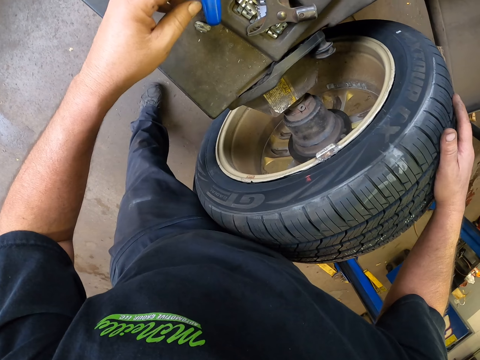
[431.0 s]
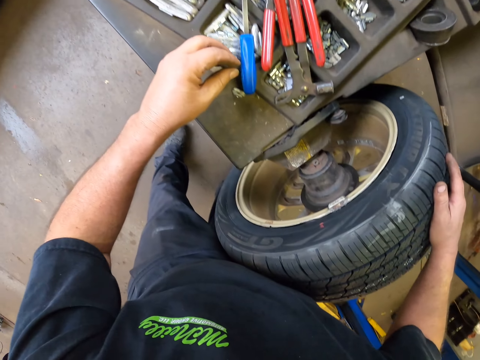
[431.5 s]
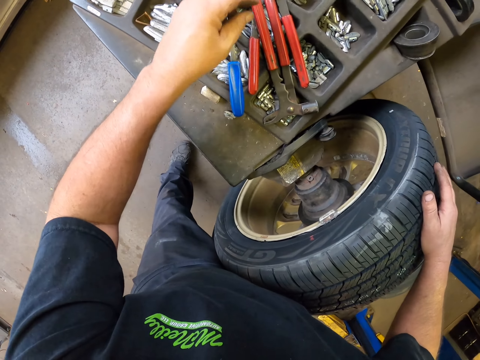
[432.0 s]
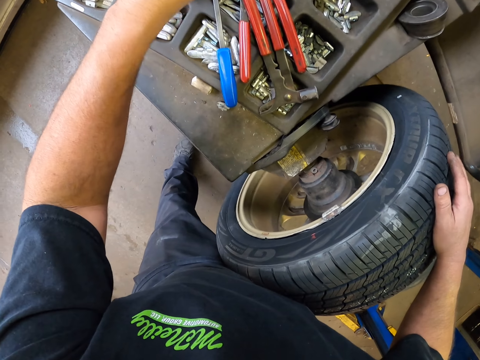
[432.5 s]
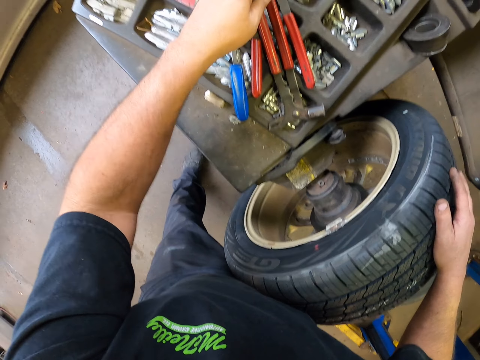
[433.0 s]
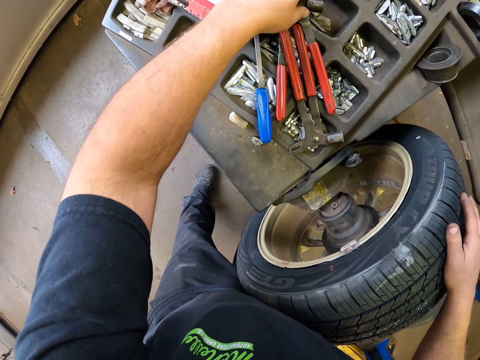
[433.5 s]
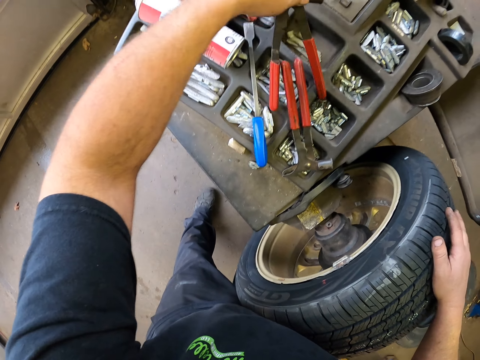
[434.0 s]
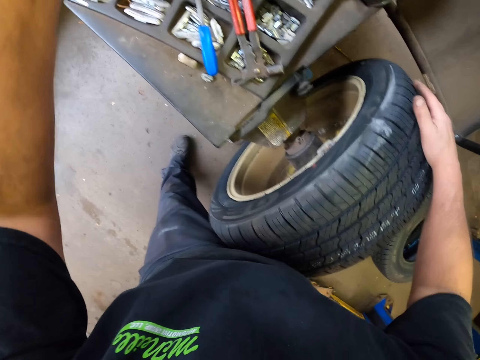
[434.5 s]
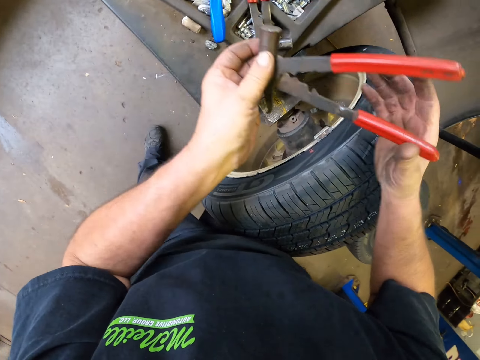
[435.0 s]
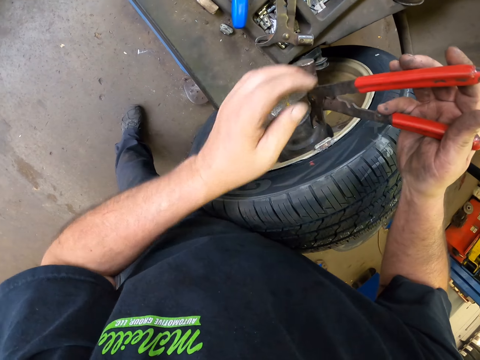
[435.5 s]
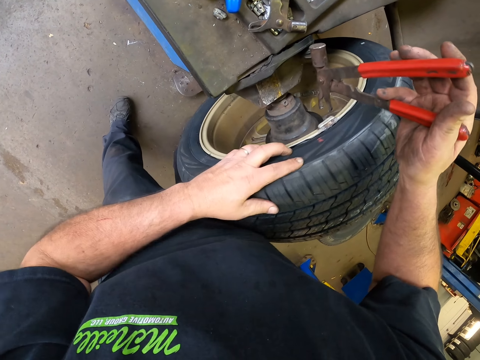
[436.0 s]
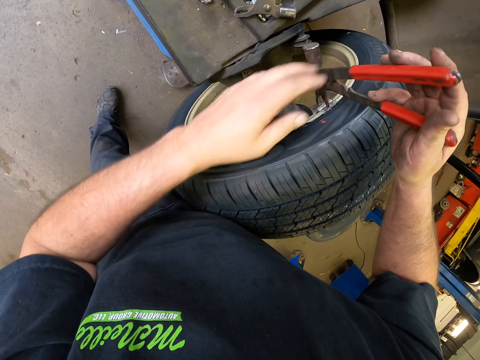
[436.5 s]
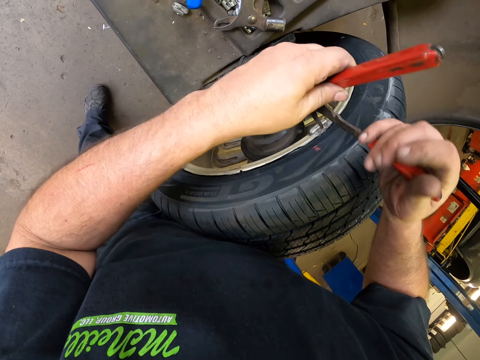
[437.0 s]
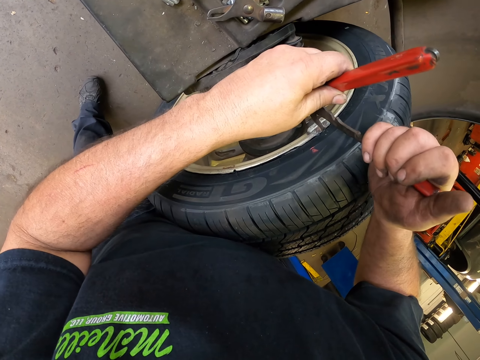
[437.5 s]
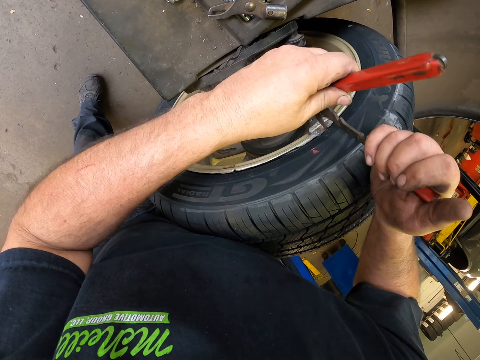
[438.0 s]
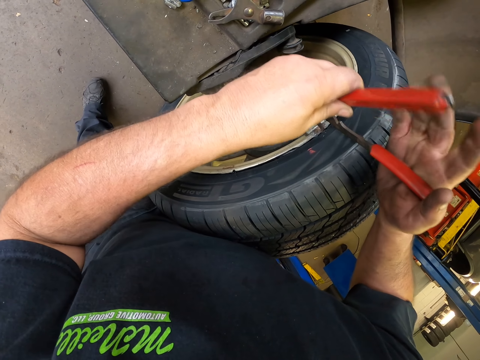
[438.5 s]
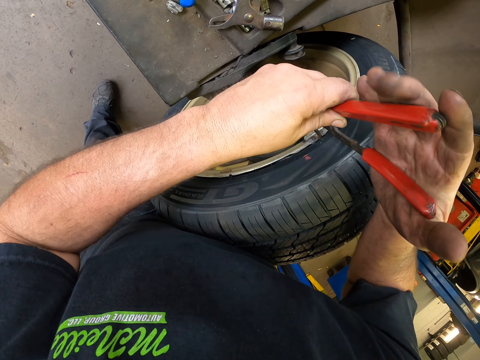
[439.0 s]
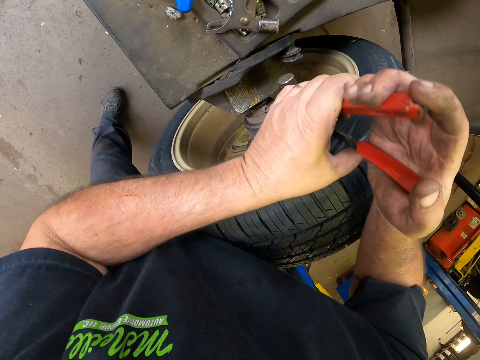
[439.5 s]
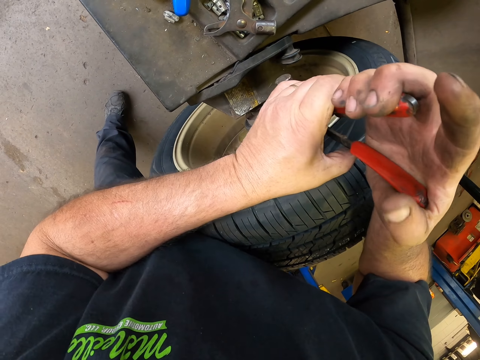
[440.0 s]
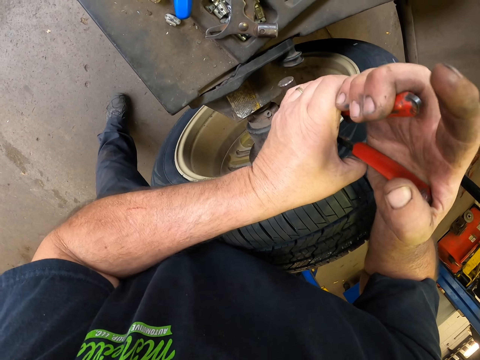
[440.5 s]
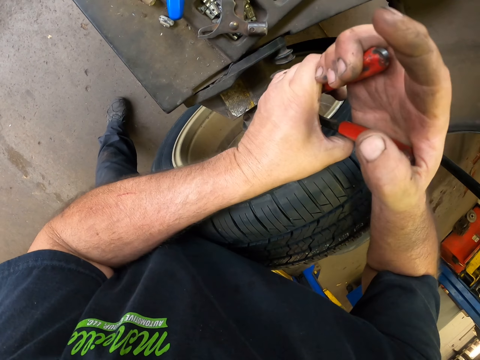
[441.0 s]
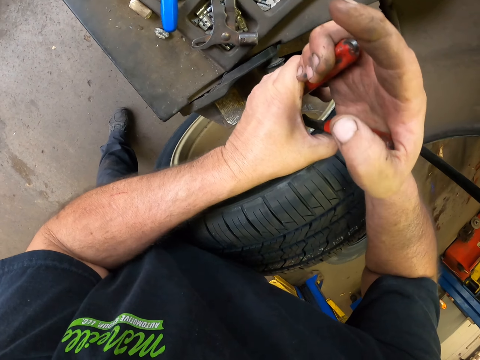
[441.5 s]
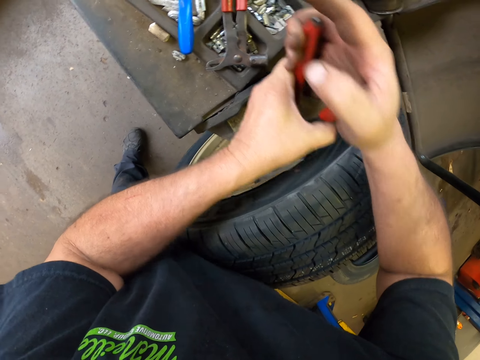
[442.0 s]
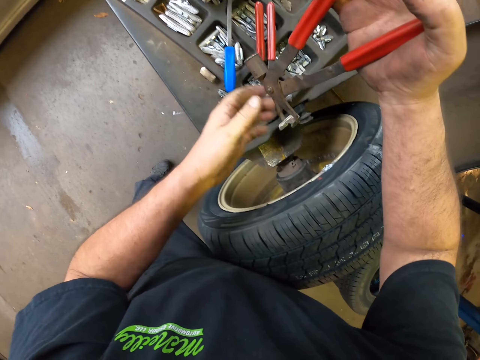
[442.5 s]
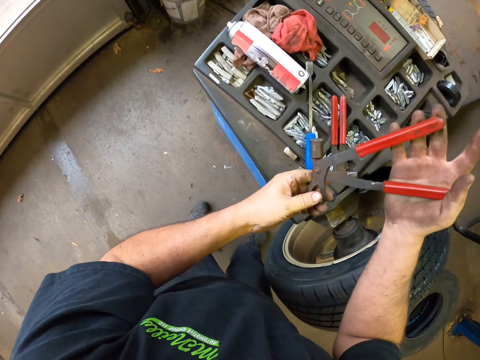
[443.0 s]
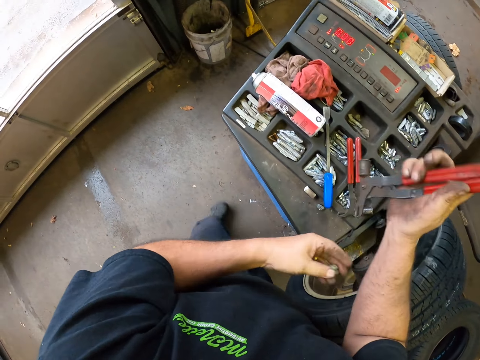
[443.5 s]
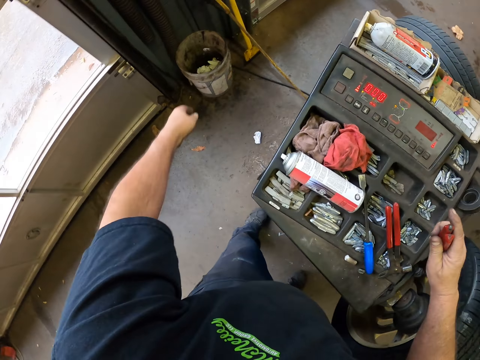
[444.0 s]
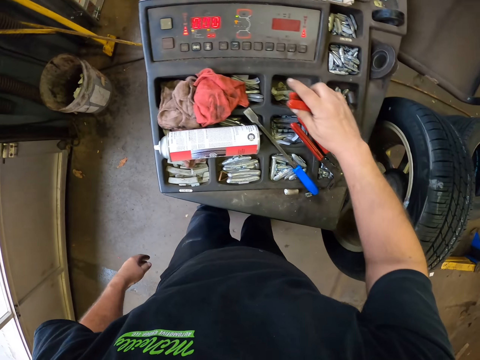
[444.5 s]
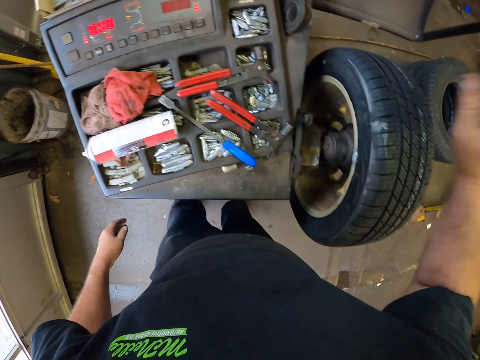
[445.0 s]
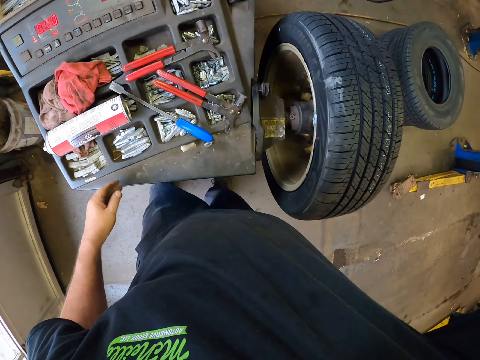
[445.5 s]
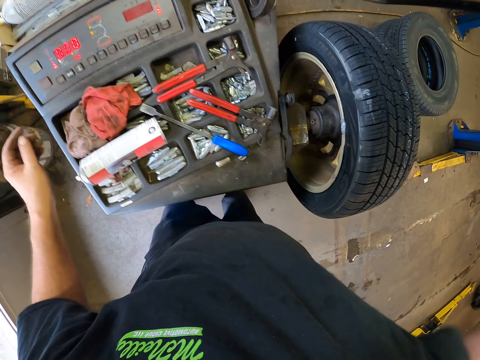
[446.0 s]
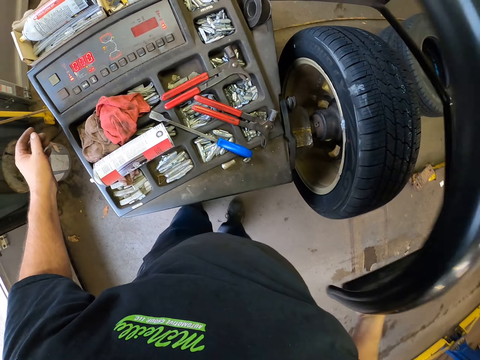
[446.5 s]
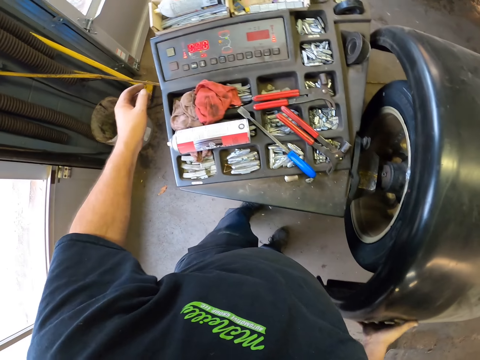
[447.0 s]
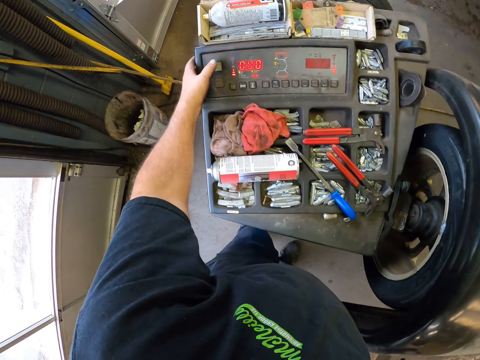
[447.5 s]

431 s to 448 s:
The camera wearer picks up pliers. They pick up a hammer from the table. They place the hammer on the other hand. They remove something with the pliers. They adjust a stopper with the hammer. They remove the stopper with the pliers. They hold the hammer with both hands. They throw something in the bin. They place the hammer on the machine. They lower the wheel cover with a hand.

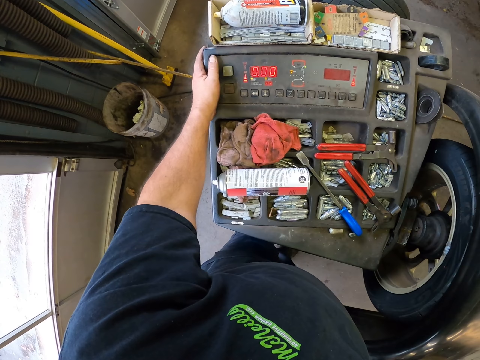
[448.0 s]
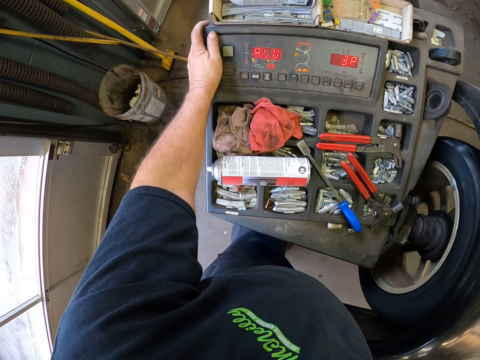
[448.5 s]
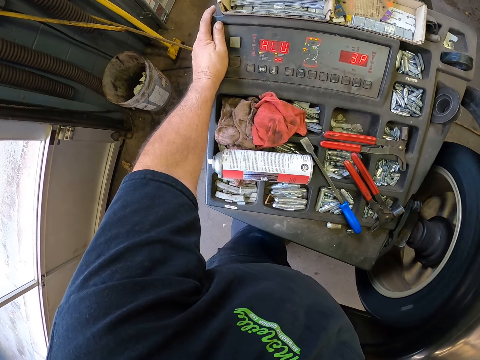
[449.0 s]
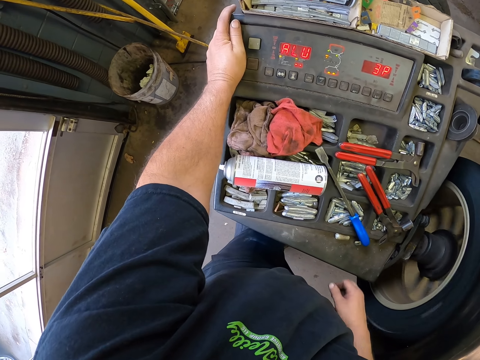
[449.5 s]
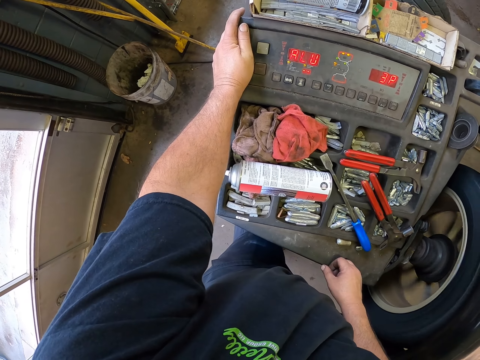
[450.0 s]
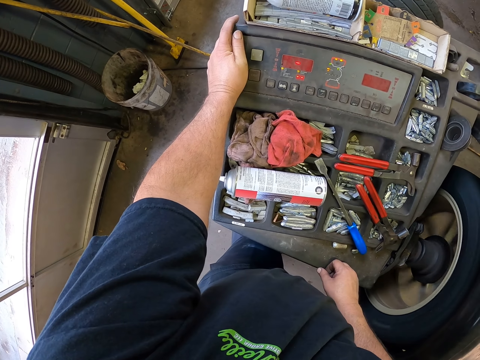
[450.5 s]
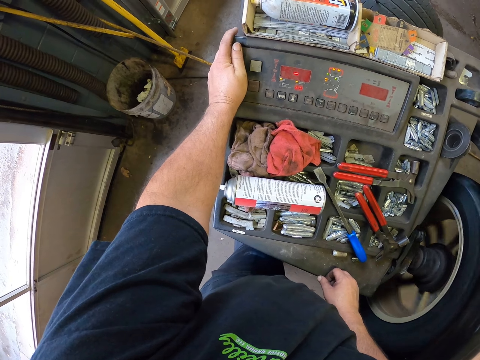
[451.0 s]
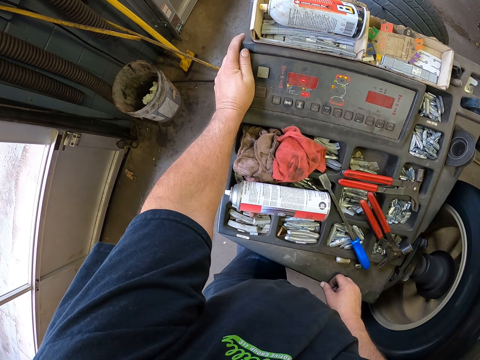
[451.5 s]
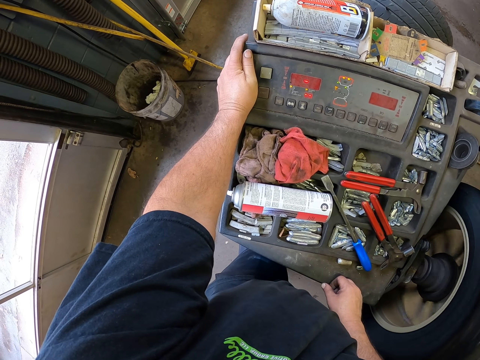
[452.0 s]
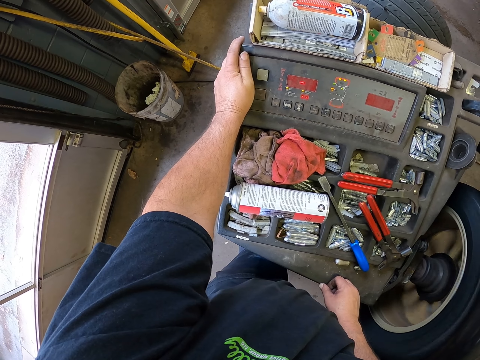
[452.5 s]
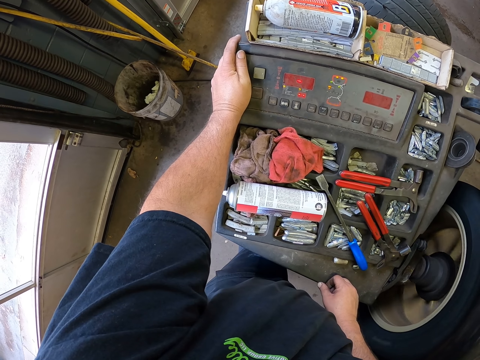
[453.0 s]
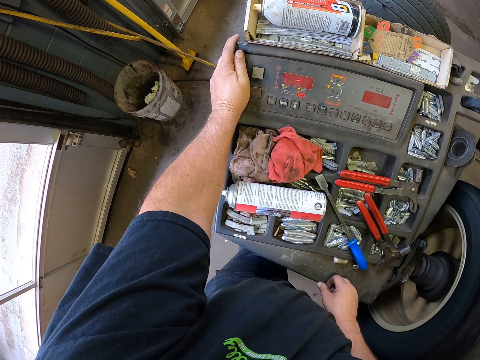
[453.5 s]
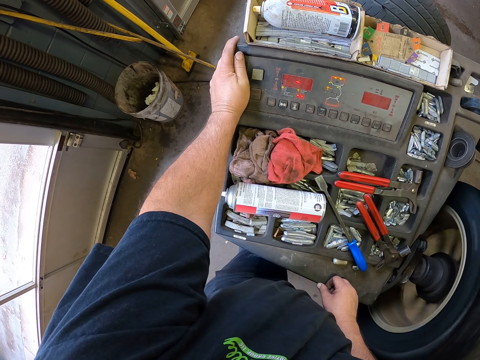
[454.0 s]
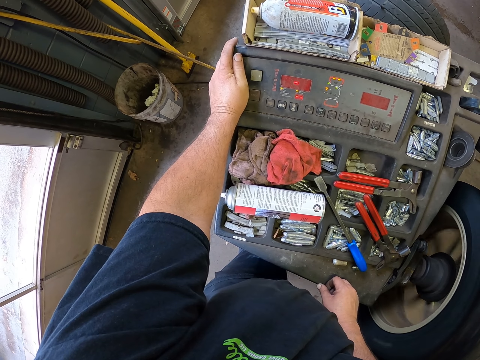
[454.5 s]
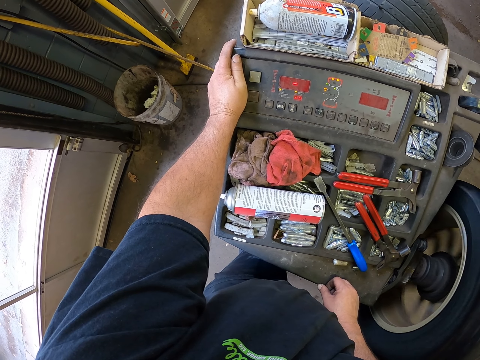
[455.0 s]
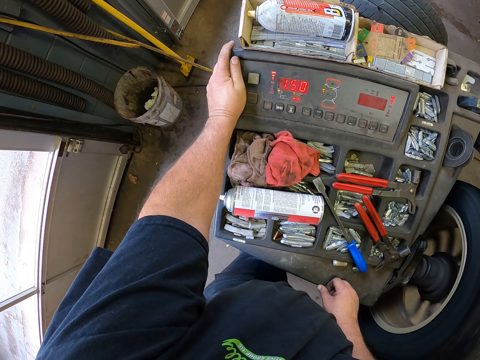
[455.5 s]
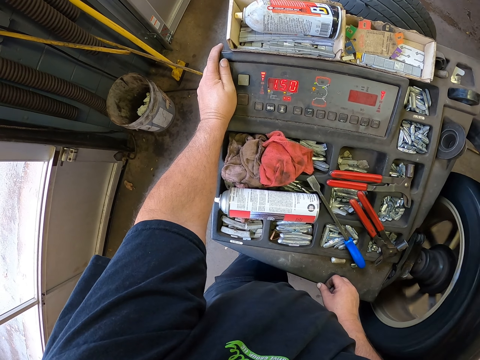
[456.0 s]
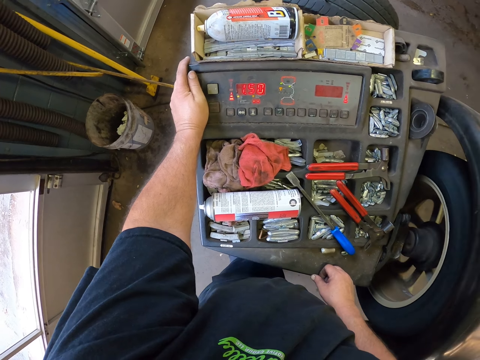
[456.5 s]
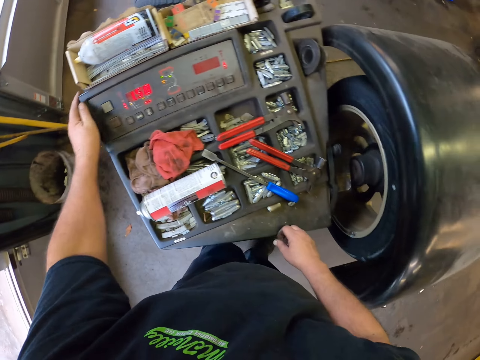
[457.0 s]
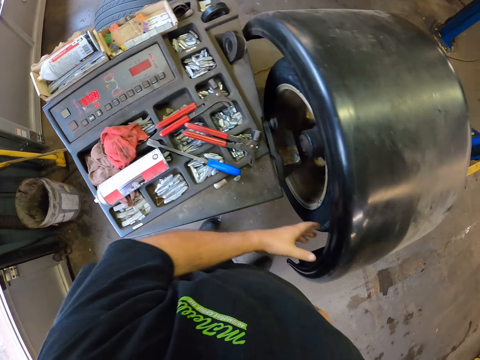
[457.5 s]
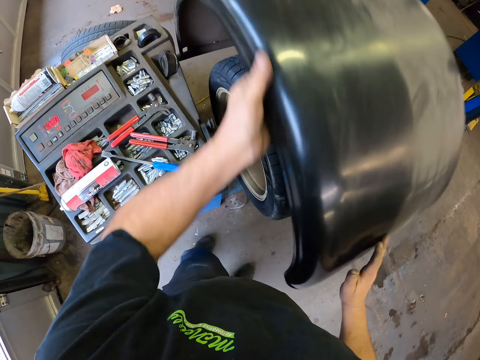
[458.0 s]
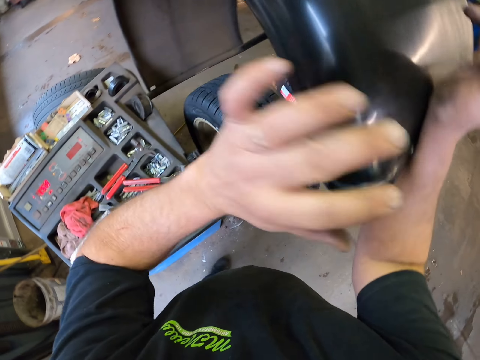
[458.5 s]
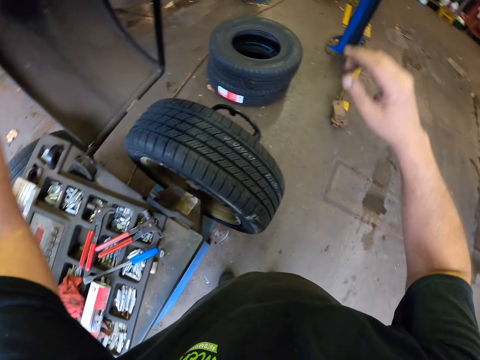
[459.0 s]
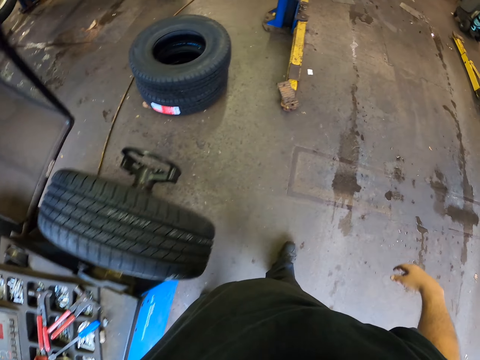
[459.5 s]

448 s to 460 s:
The camera wearer switches on the machine with a hand. They run the wheel with the machine. They lift the wheel cover with both hands.
